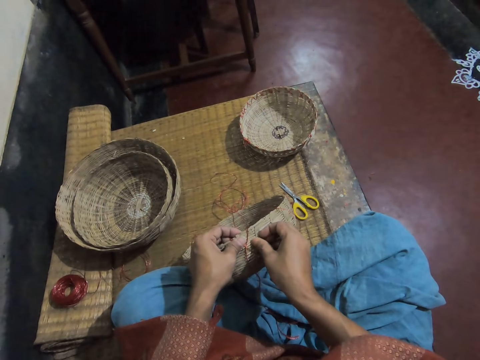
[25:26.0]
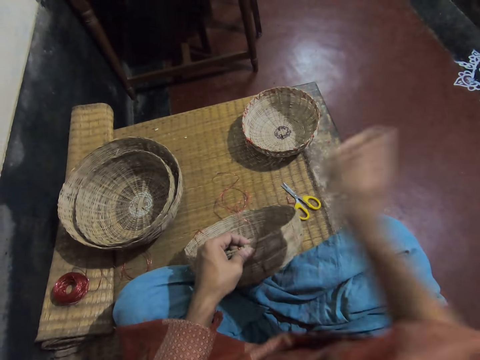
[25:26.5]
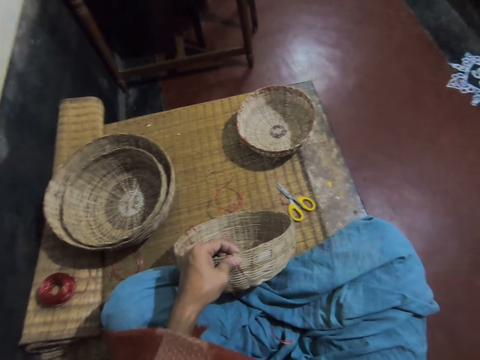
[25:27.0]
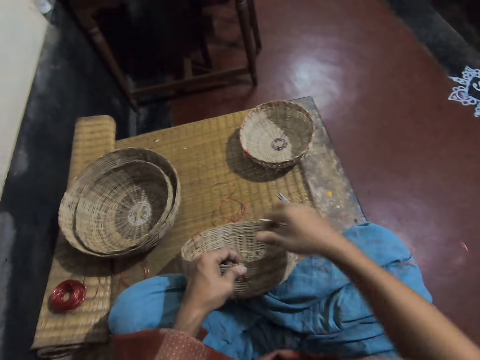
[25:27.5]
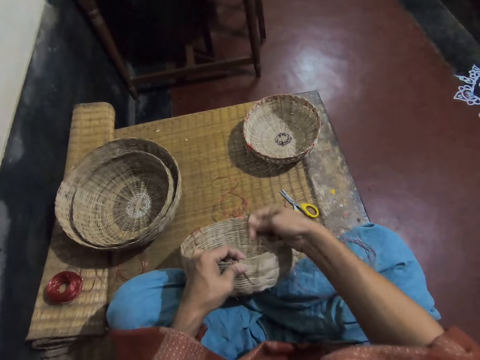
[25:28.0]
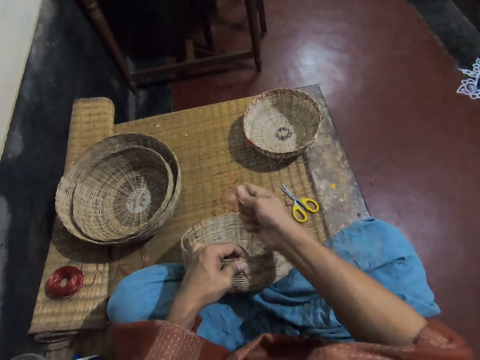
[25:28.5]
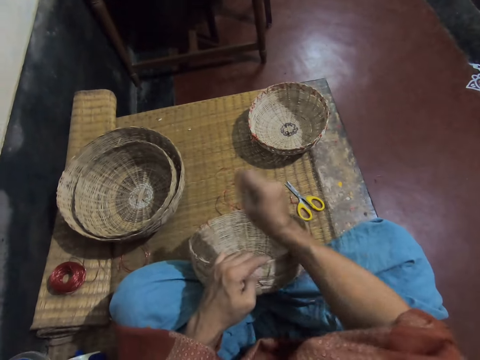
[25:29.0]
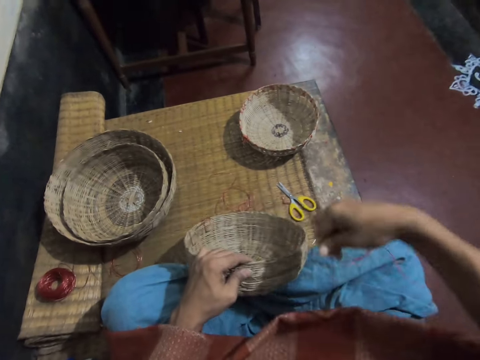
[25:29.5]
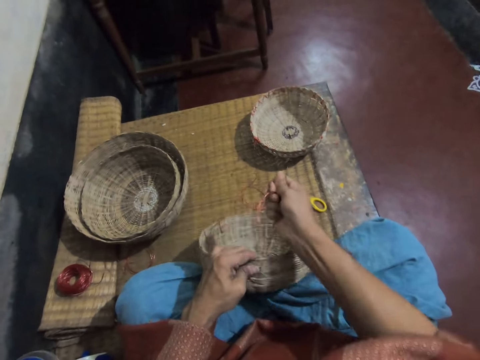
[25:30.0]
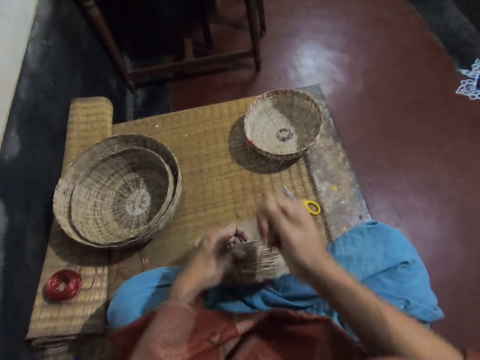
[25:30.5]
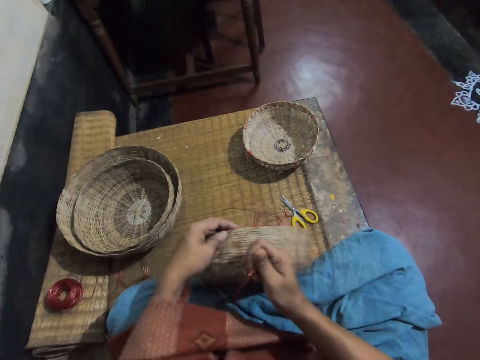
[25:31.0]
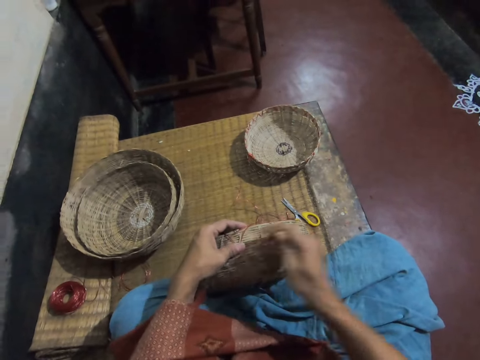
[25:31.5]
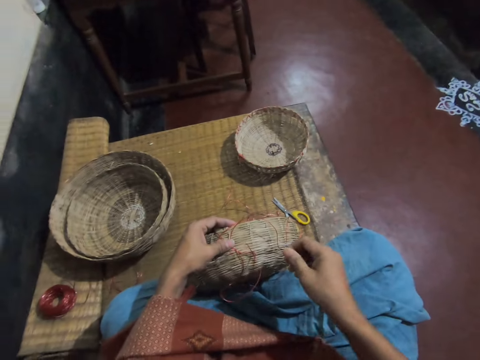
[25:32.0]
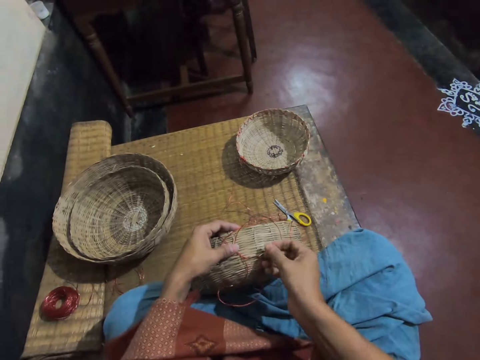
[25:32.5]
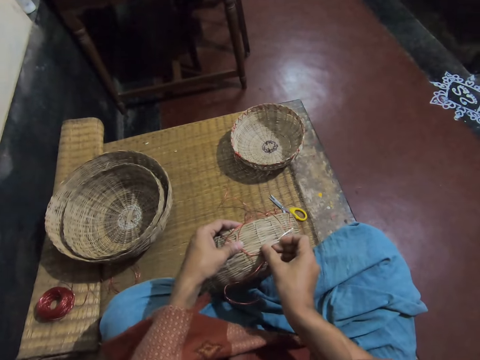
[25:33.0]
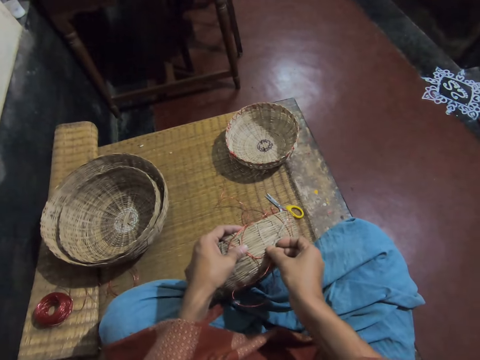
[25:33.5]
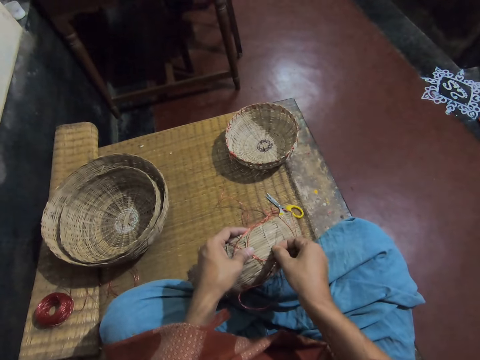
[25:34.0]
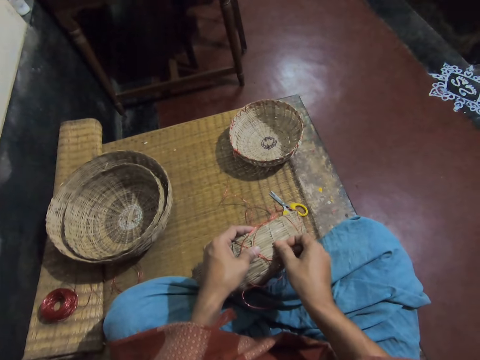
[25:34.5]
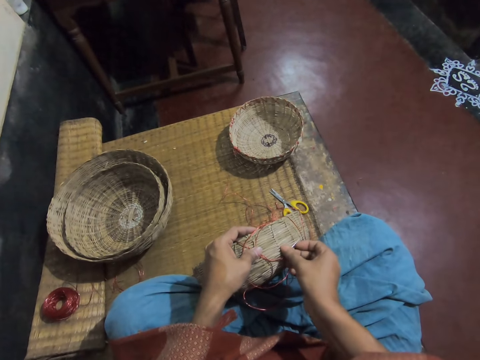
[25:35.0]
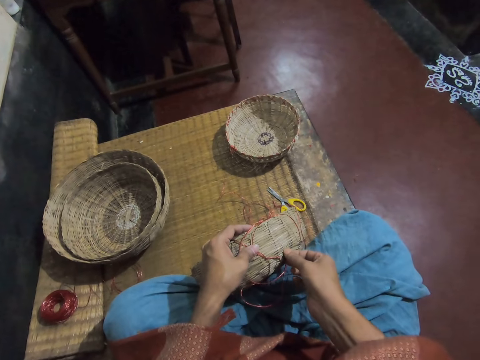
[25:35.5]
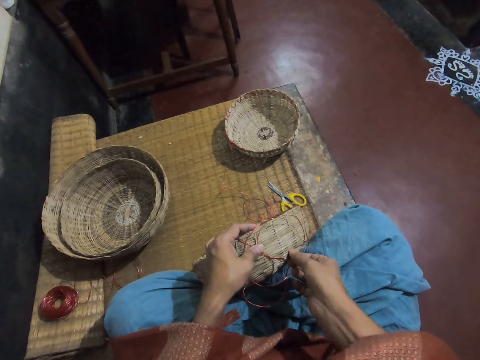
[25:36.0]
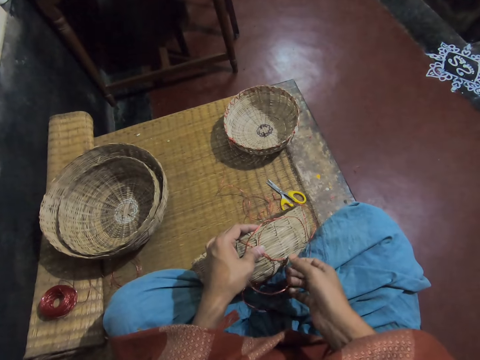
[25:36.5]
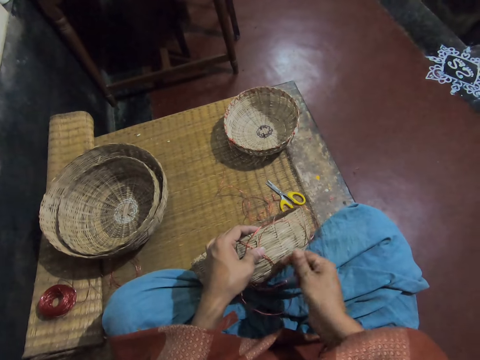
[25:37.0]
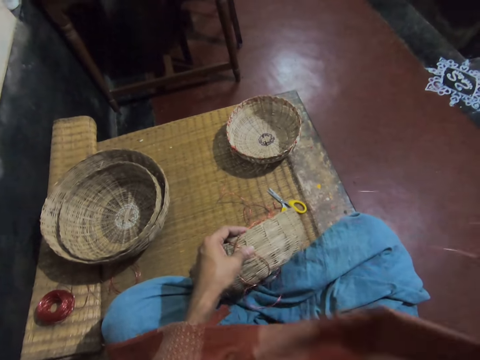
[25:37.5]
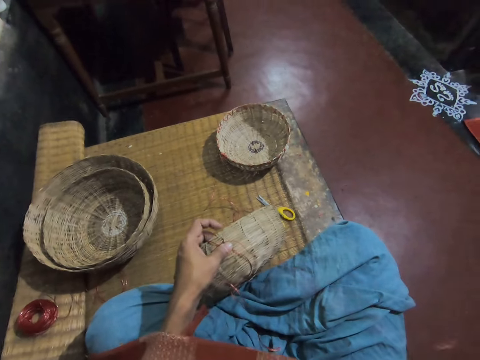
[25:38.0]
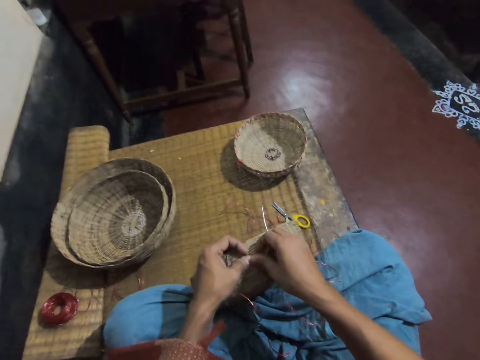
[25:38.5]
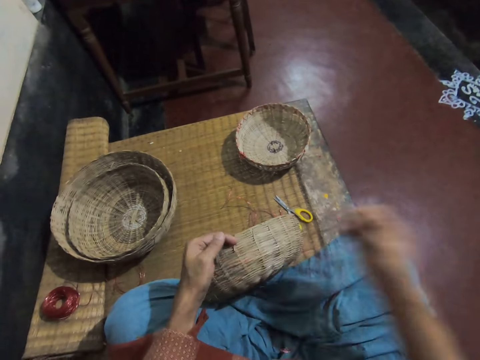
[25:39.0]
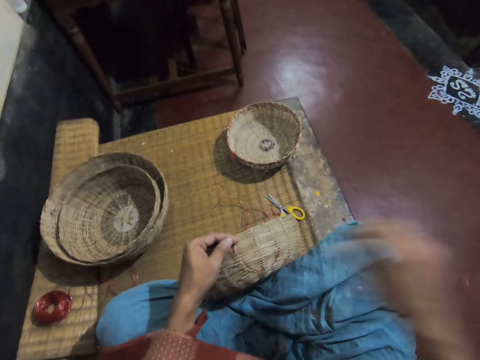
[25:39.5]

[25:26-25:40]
The camera wearer pulls the thread. They adjust the thread on the basket. They weave the basket. They pull the thread.

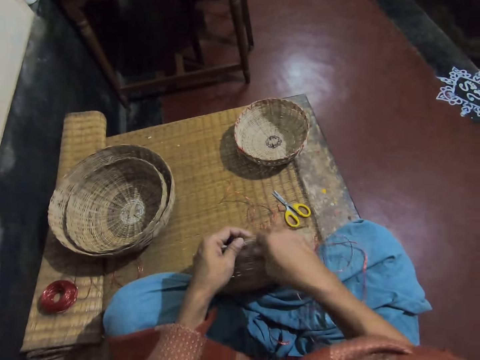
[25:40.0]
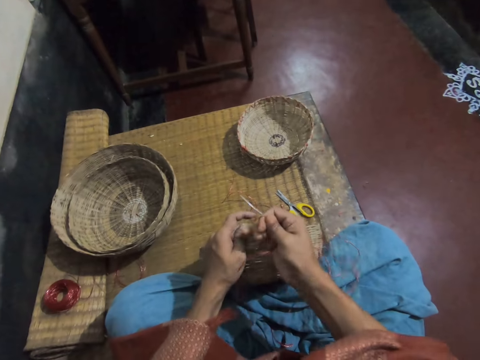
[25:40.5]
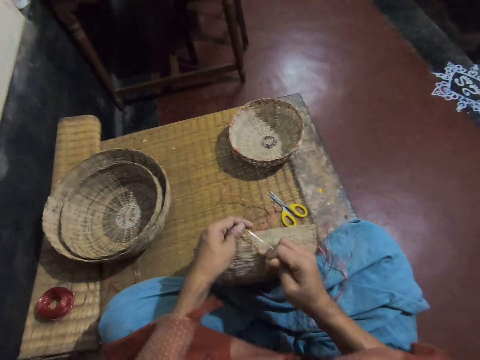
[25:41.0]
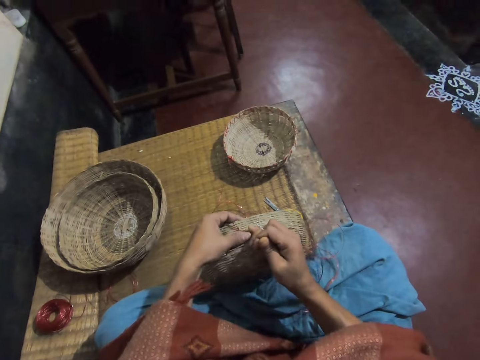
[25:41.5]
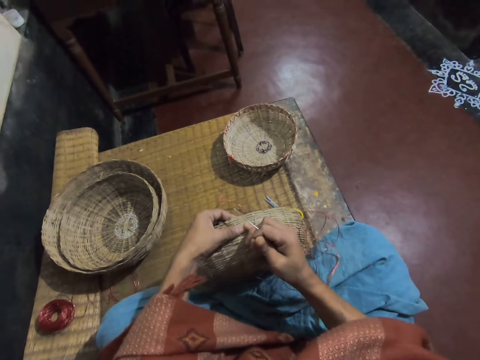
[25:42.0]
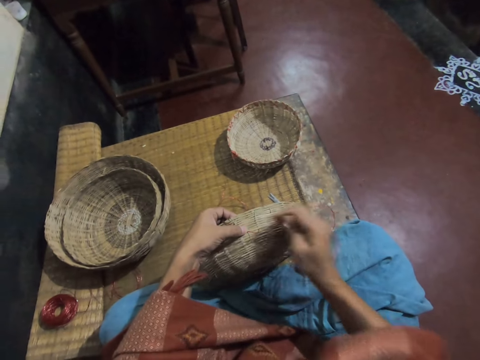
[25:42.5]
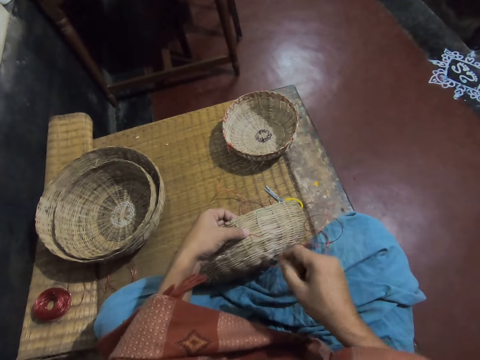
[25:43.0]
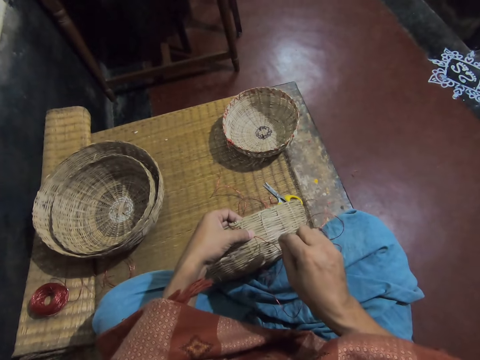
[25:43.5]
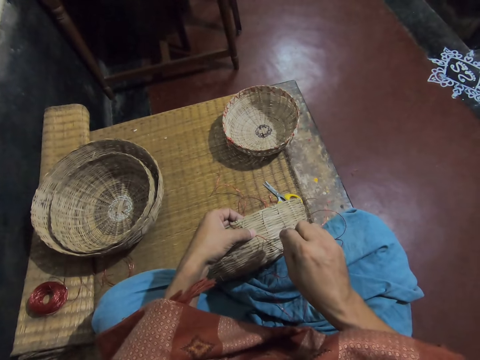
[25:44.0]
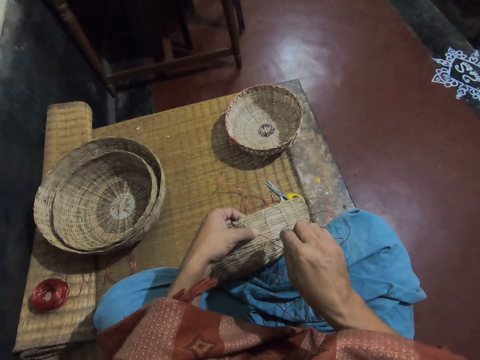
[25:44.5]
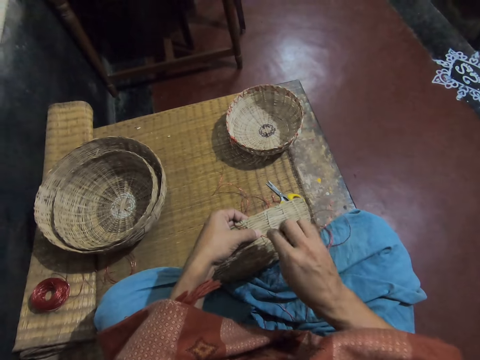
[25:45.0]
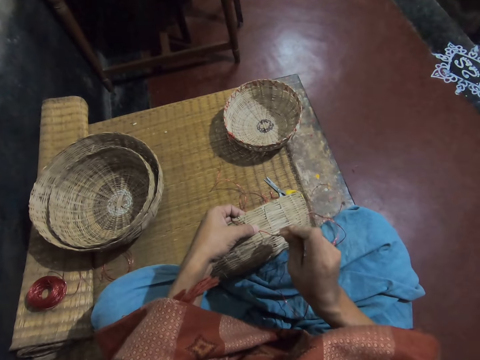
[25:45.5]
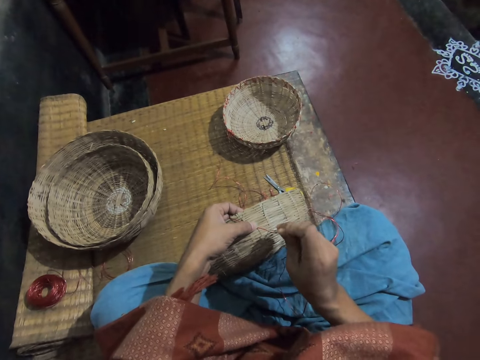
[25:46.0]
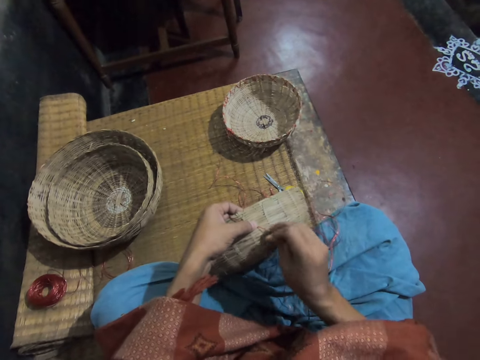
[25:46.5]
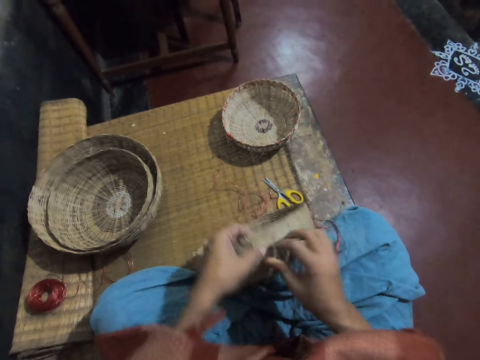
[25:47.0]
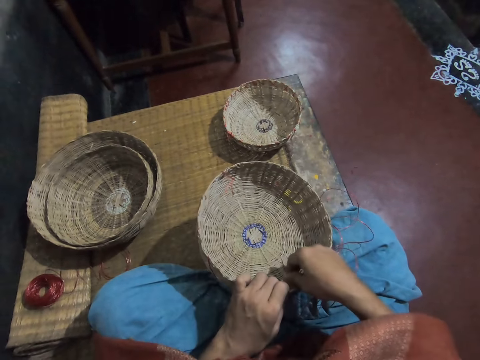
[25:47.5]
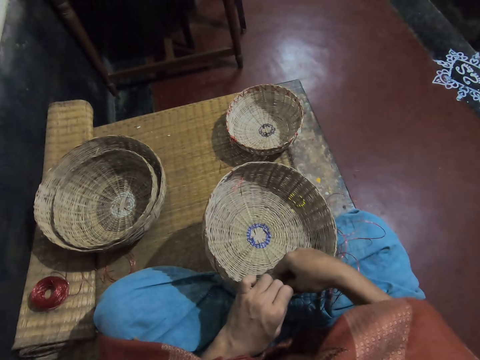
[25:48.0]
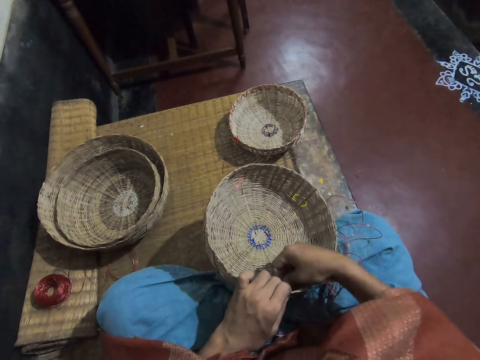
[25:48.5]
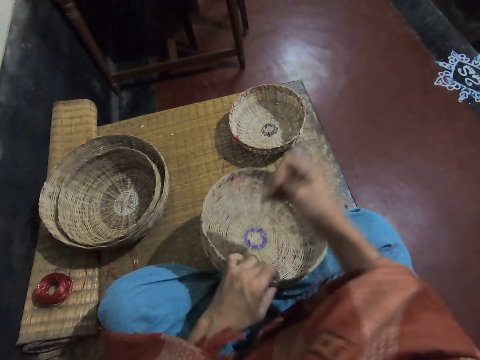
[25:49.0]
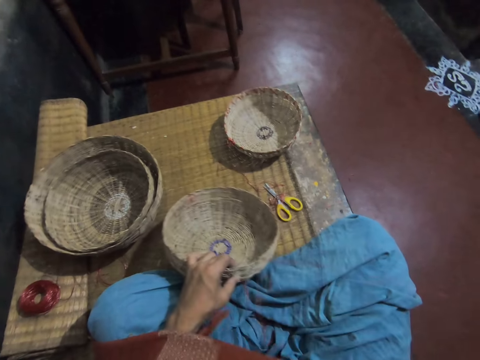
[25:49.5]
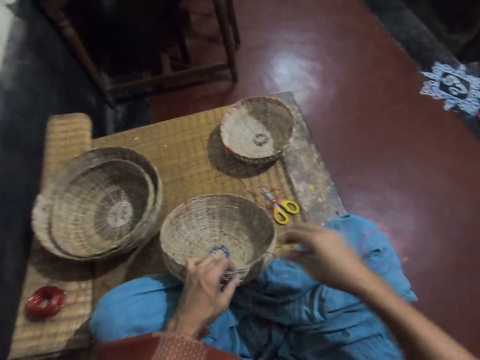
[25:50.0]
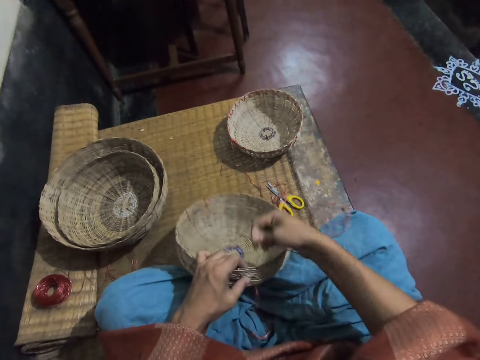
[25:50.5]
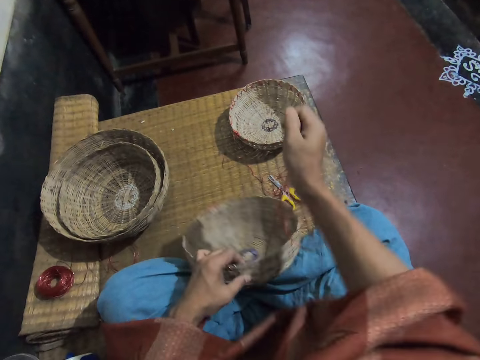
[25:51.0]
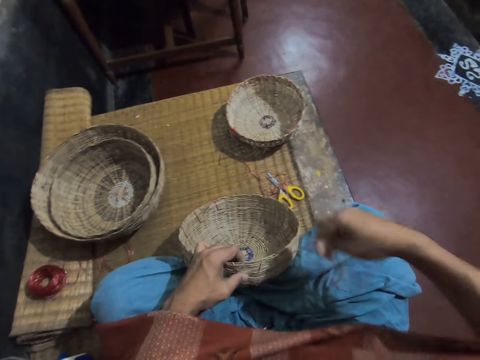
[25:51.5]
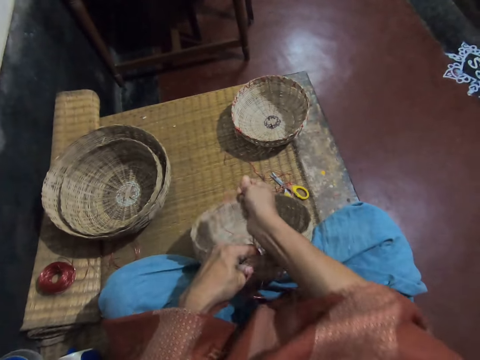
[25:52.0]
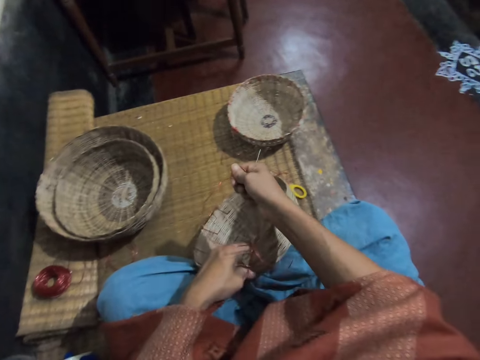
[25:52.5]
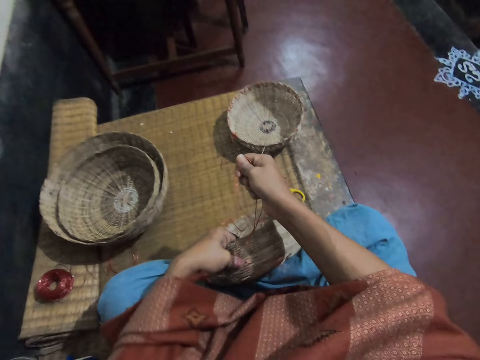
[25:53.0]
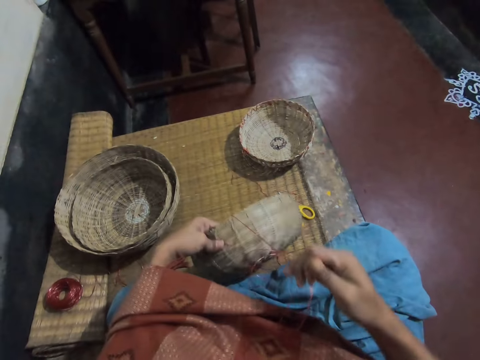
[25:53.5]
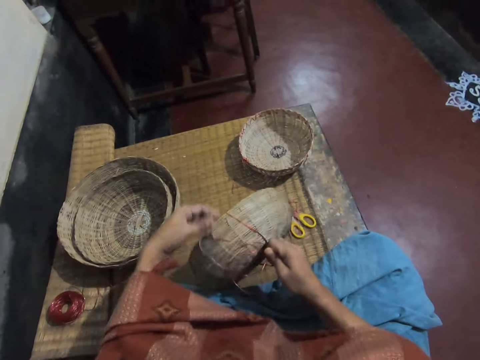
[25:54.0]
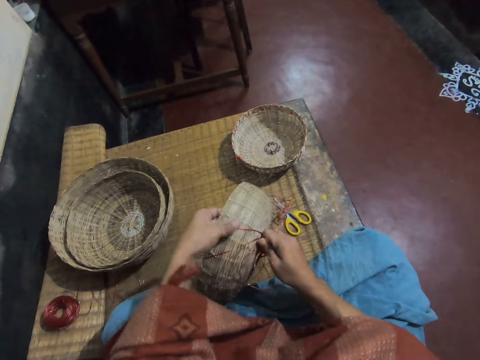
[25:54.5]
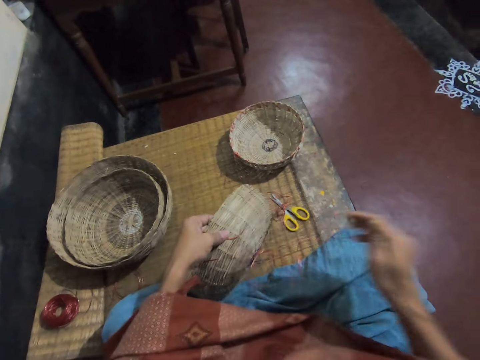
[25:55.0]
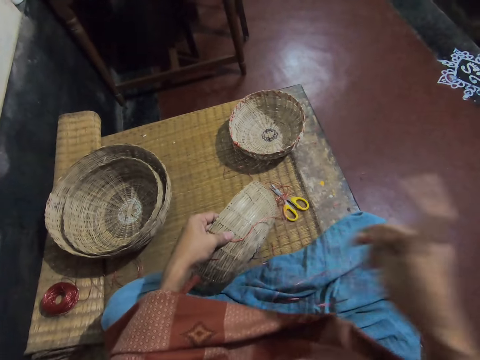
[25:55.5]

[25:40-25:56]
The camera wearer adjusts the thread on the basket. They weave the basket. They pull the thread. They adjust the thread on the basket.
